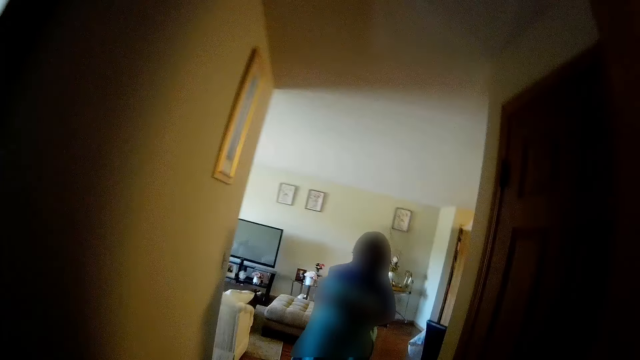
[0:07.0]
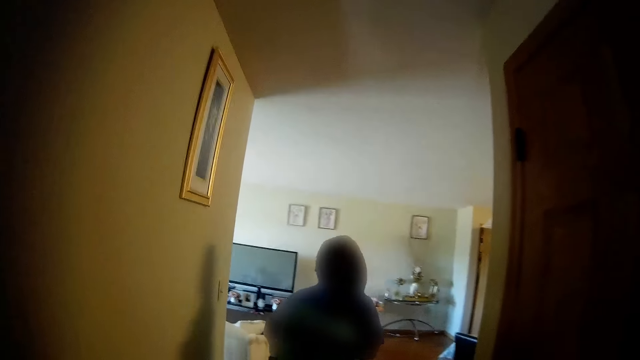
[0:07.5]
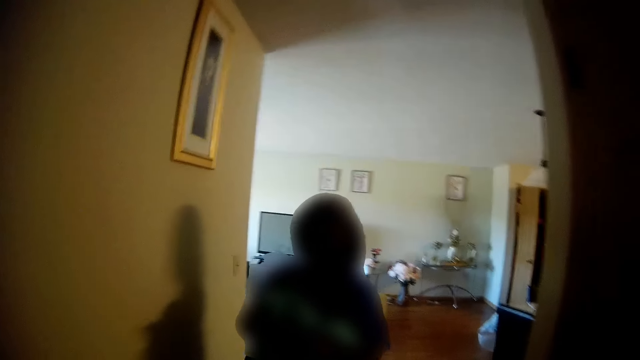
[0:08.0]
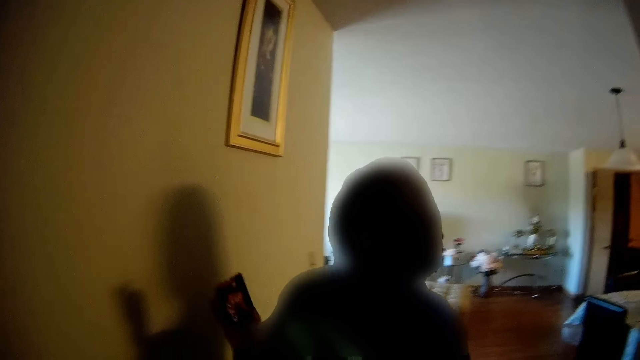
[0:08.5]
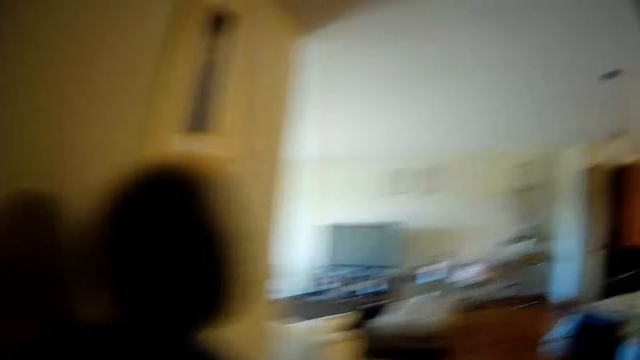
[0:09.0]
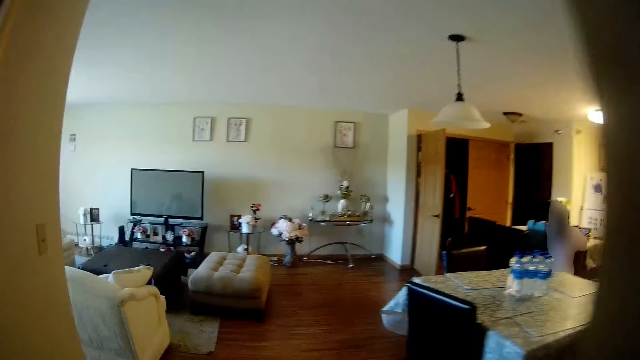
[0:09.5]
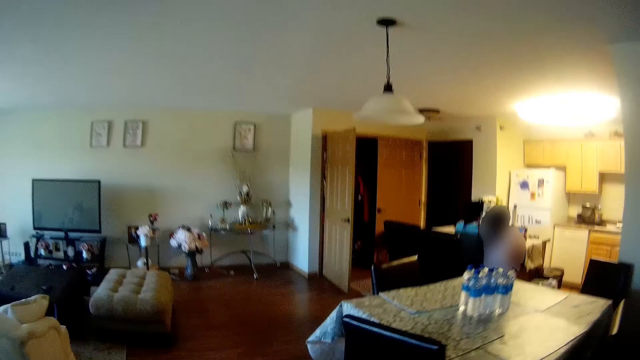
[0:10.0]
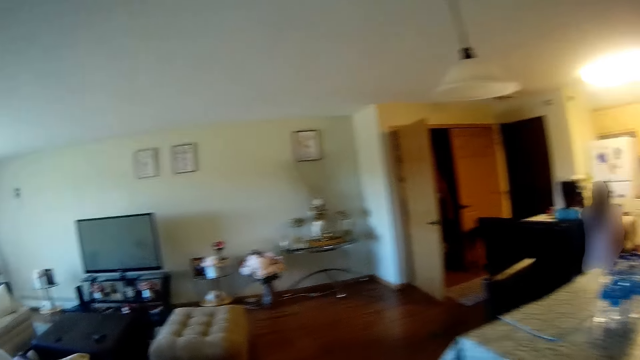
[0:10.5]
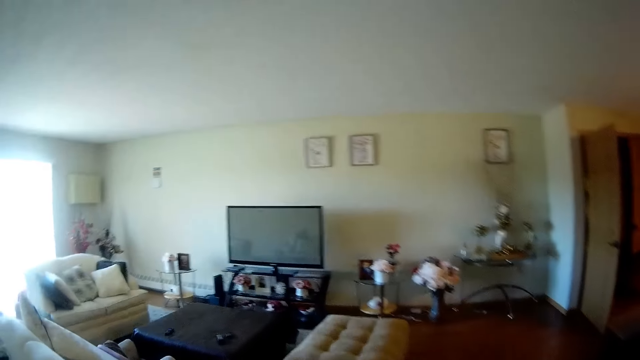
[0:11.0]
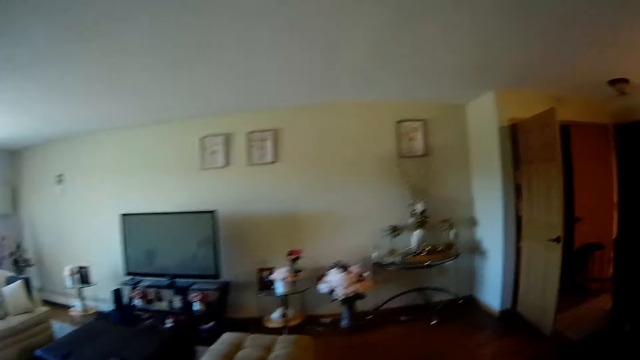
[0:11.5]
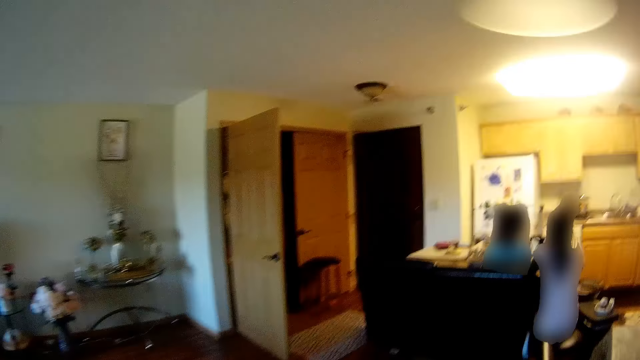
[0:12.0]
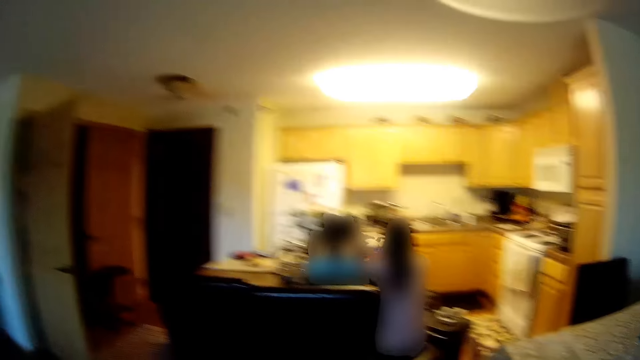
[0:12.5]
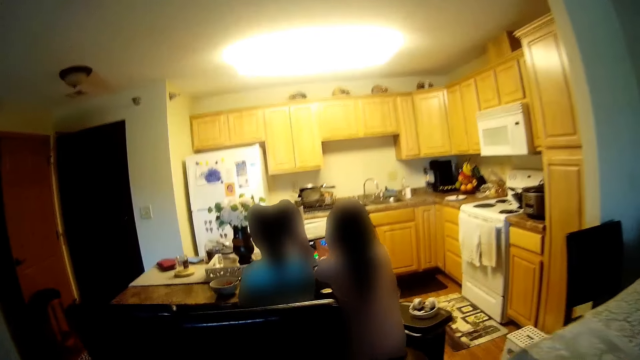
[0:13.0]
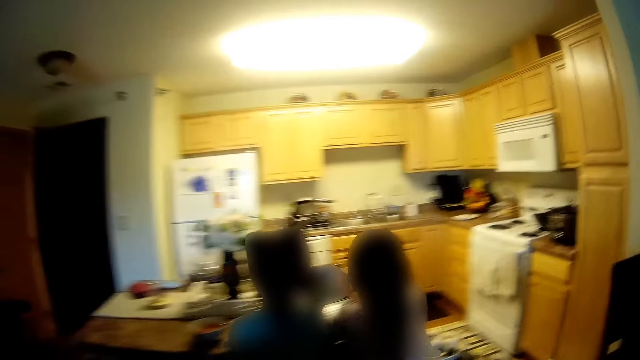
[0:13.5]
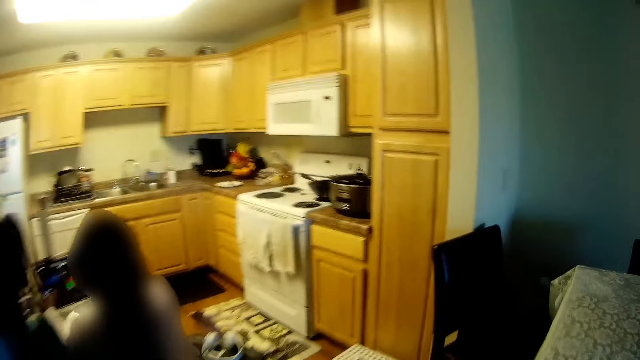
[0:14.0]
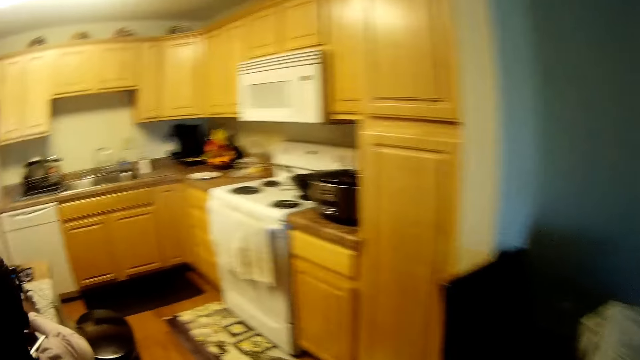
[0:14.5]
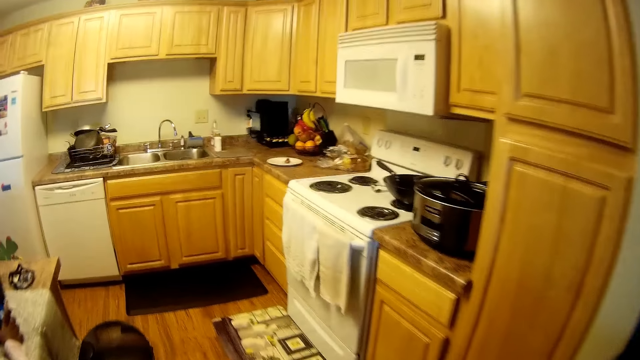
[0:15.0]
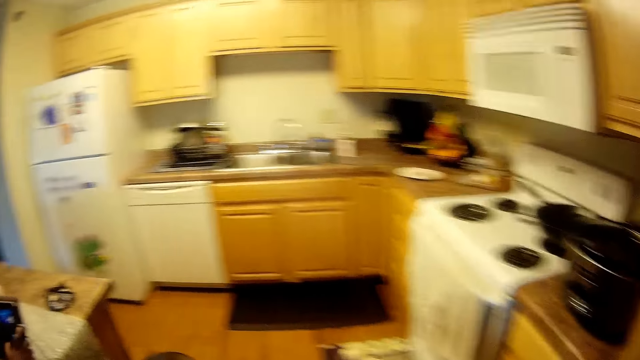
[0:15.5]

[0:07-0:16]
The camera wearer closes a door with her right hand. She interacts with a woman. The woman walks past the camera wearer. The camera wearer walks around the house.

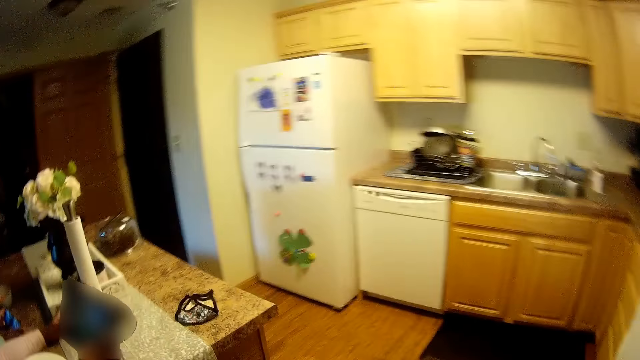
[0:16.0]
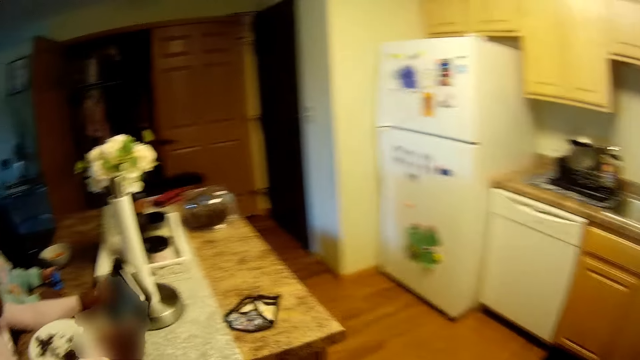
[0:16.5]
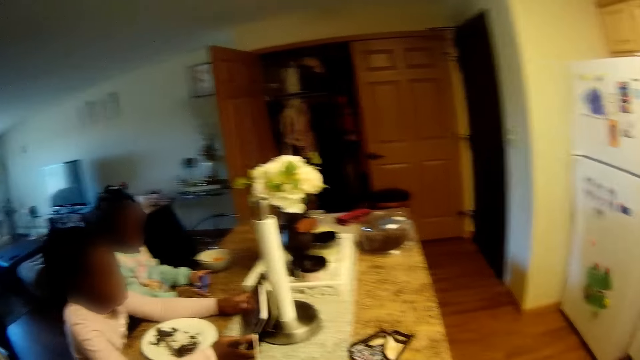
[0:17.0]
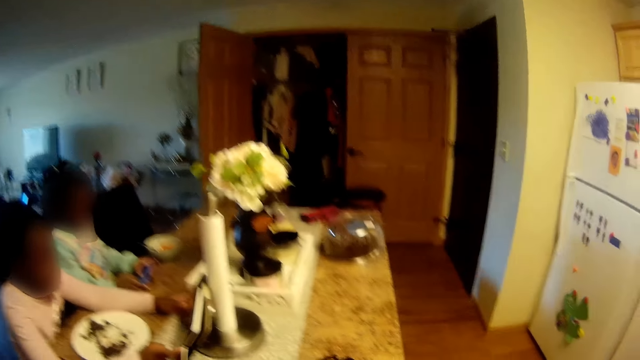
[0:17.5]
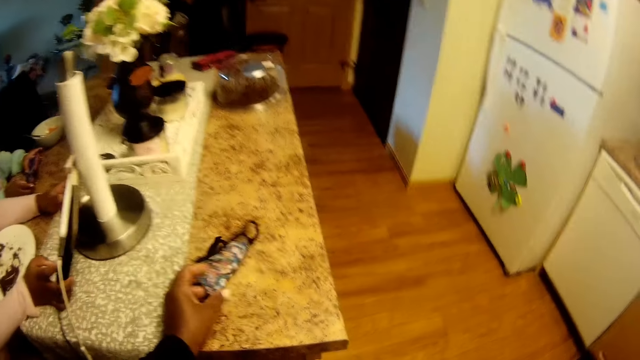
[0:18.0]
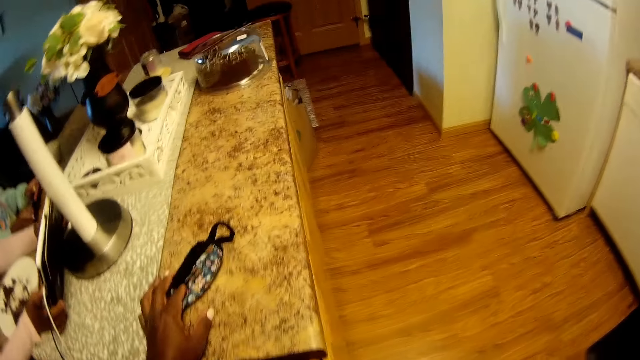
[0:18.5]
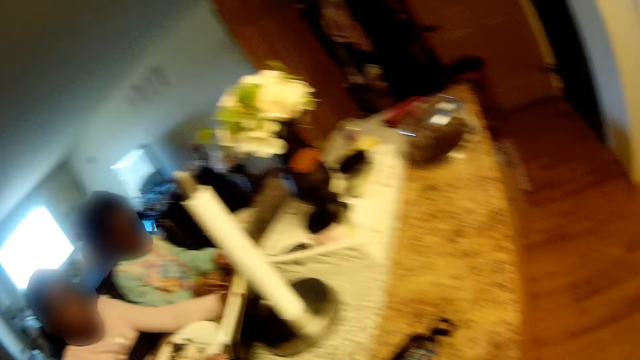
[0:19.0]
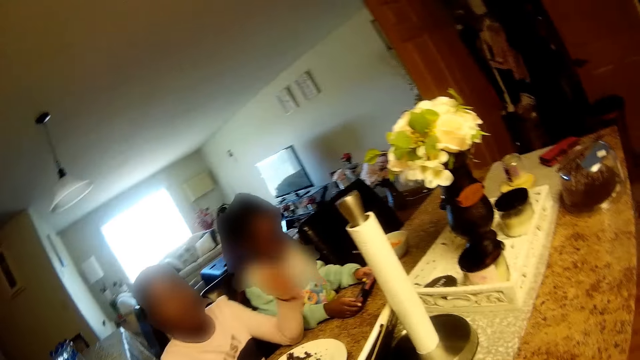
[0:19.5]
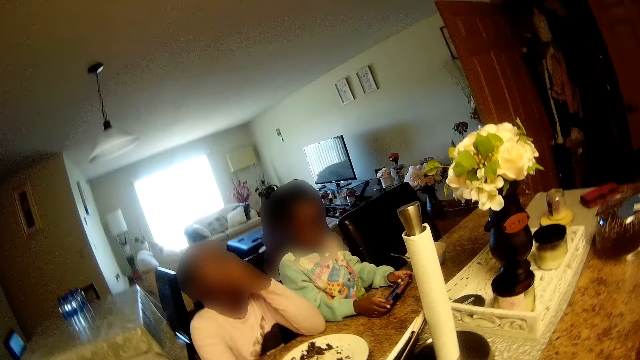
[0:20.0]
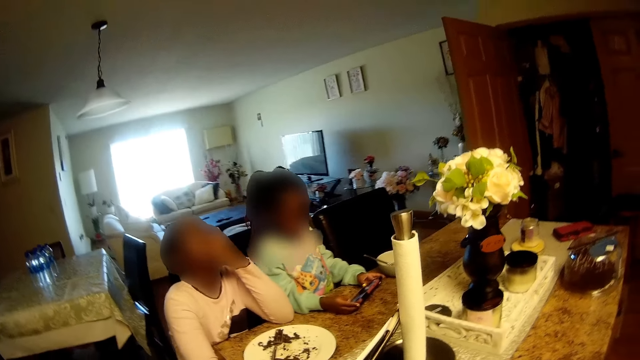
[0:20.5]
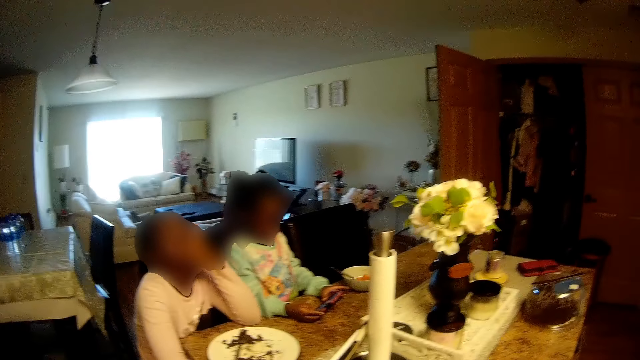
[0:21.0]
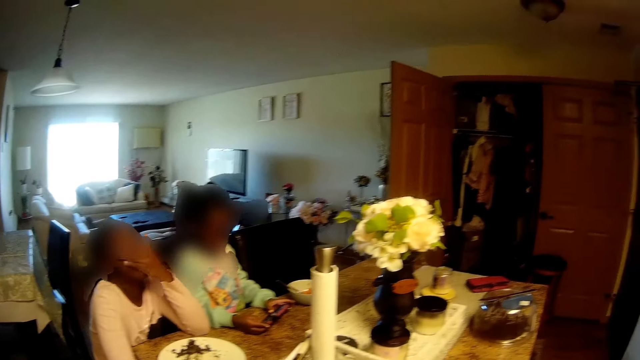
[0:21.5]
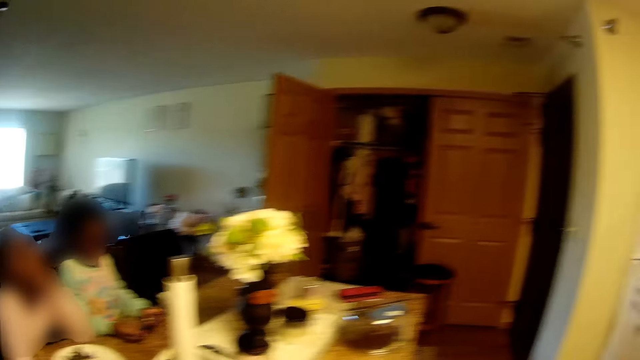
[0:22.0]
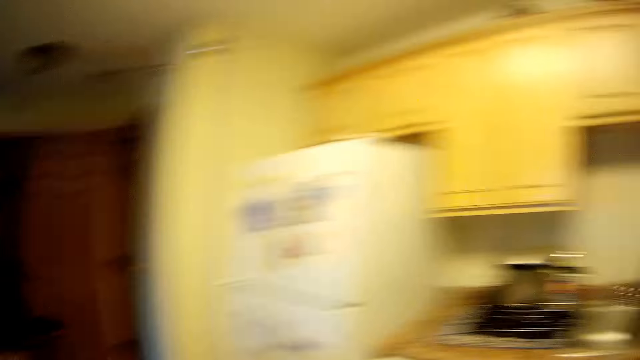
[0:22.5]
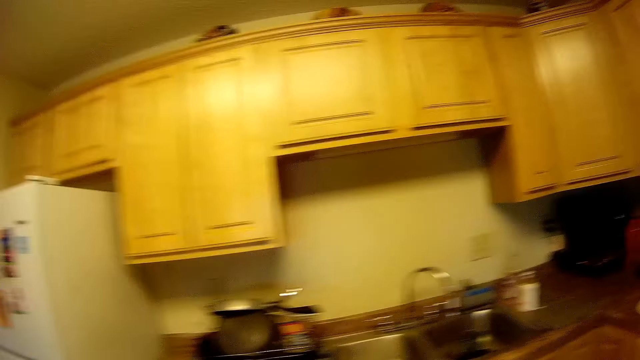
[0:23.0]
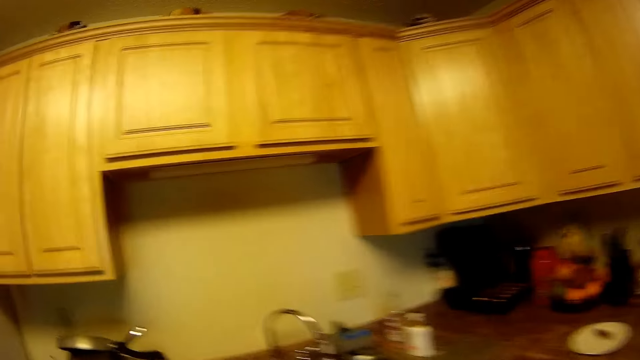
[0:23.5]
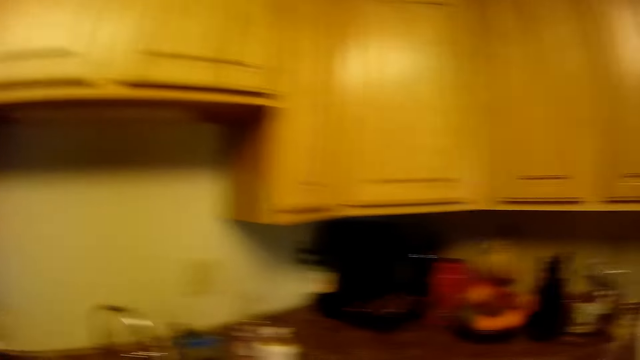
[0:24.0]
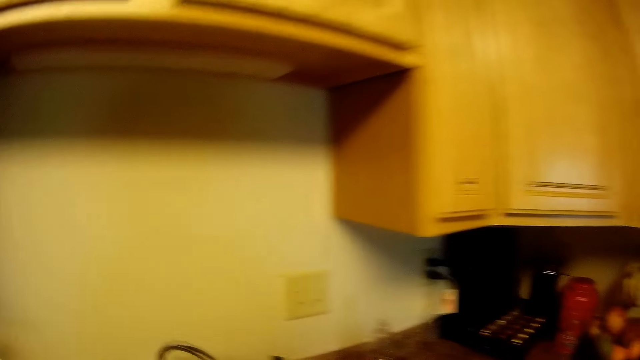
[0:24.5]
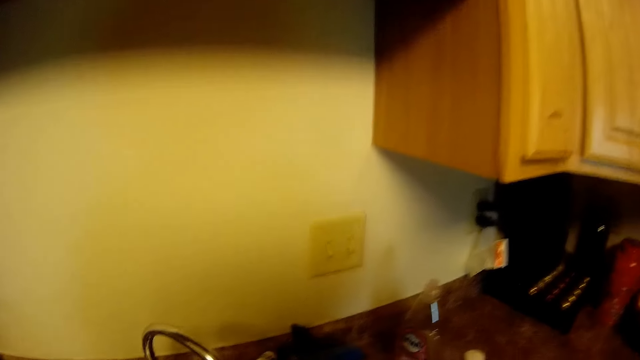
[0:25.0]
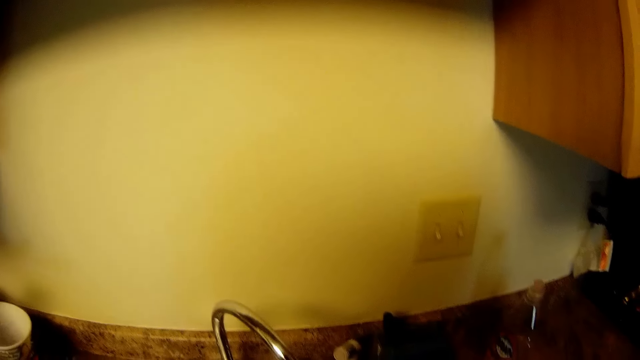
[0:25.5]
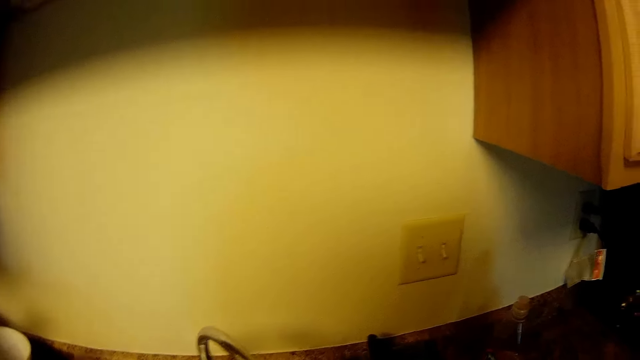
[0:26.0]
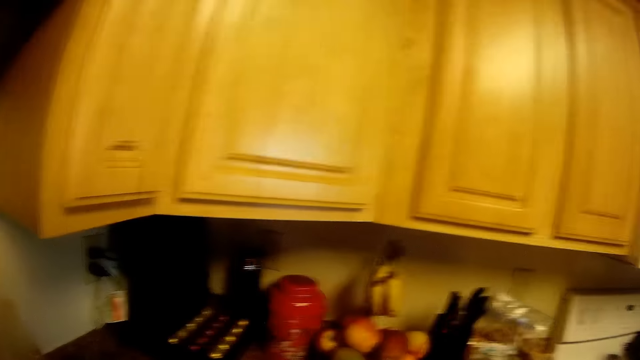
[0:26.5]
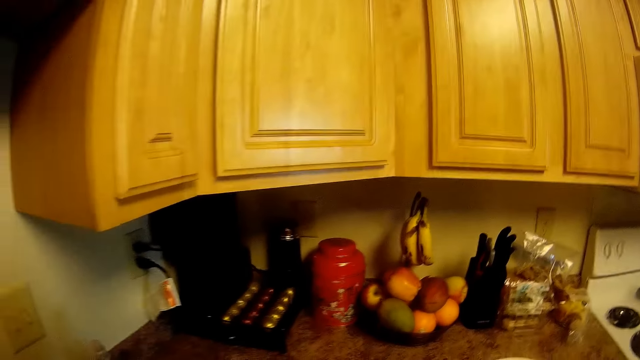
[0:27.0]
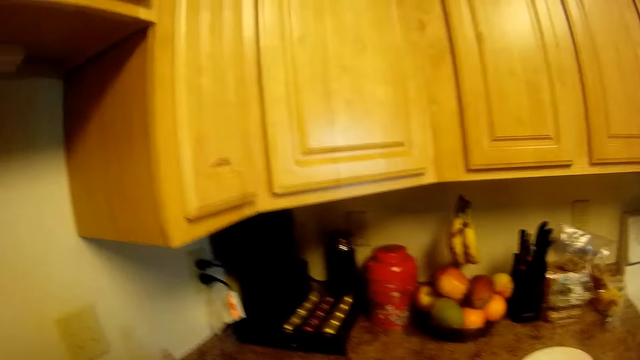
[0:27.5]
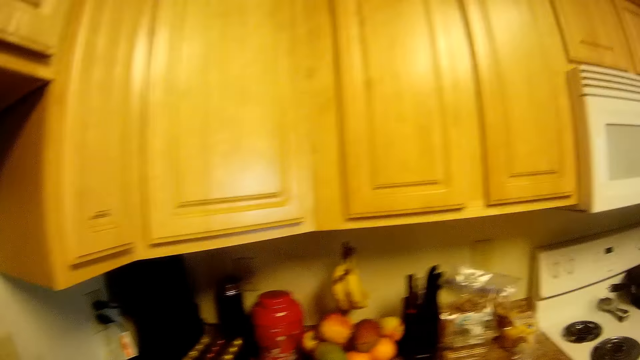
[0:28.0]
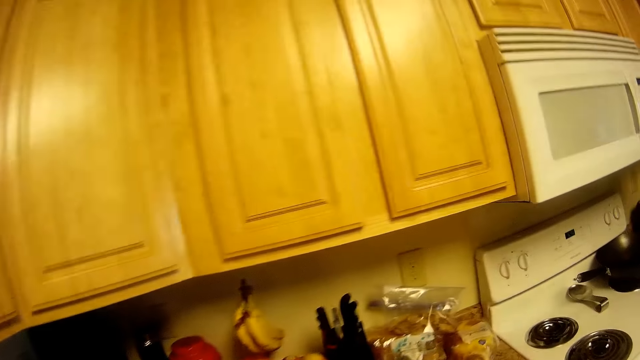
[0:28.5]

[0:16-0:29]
A child looks at a tablet. Another child looks at the phone. The camera wearer touches a nose mask on a countertop with her left hand. The first child places her left hand on her mouth. A girl operates the phone with both hands. The camera wearer walks towards the sink. She looks at the cupboard.
